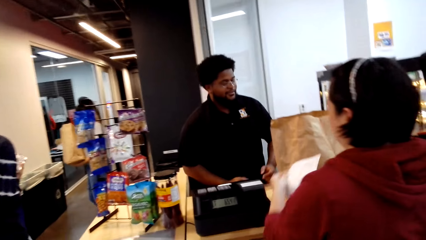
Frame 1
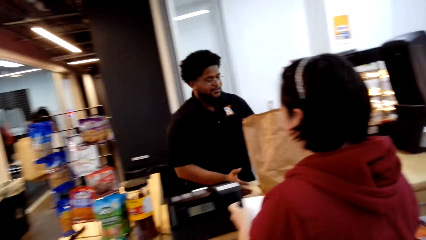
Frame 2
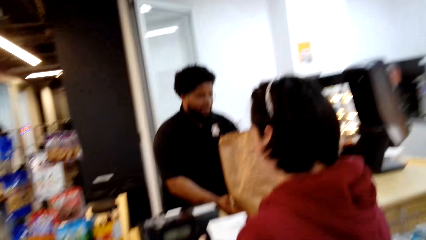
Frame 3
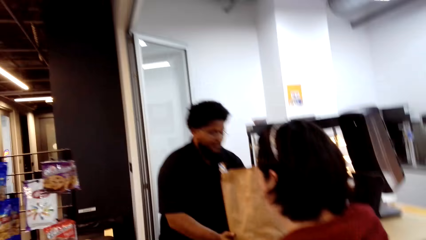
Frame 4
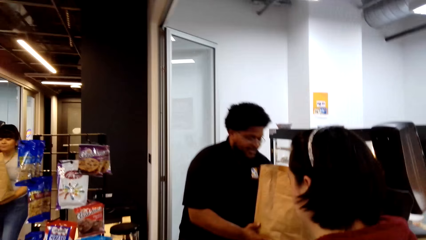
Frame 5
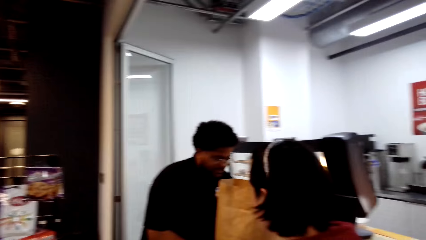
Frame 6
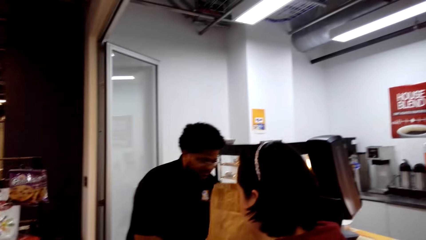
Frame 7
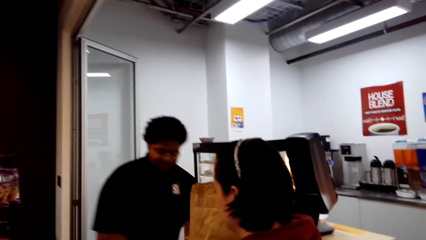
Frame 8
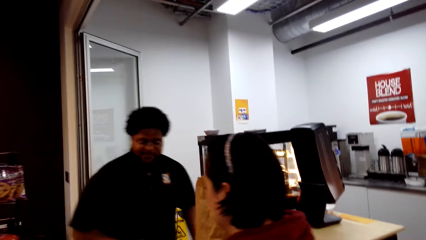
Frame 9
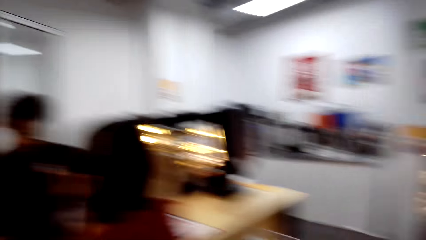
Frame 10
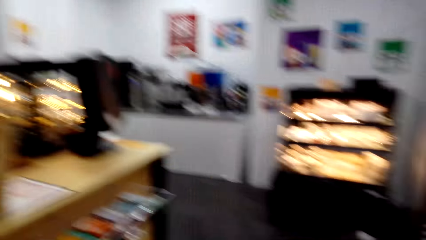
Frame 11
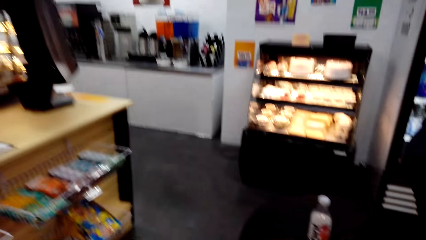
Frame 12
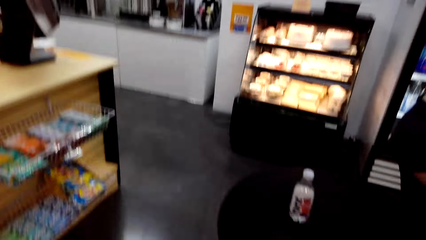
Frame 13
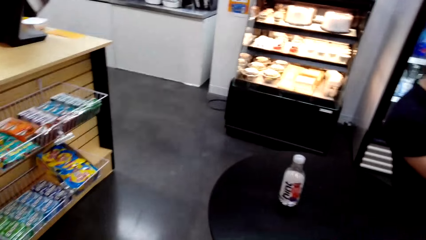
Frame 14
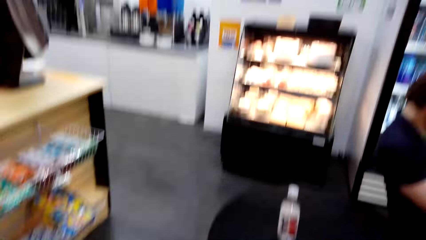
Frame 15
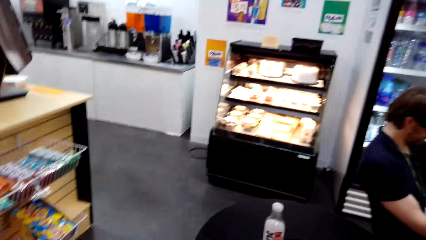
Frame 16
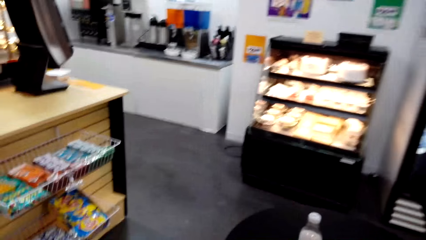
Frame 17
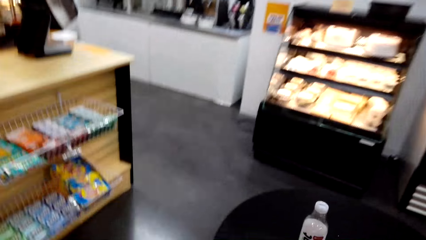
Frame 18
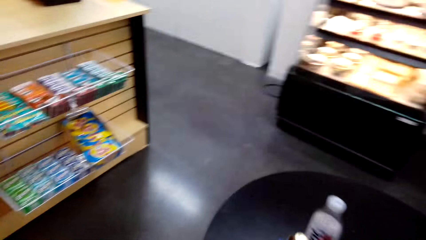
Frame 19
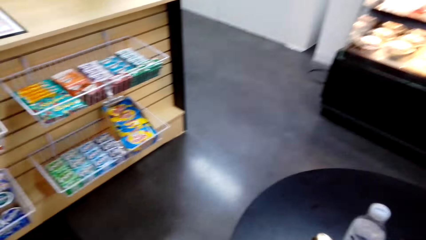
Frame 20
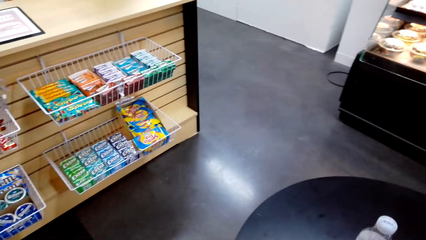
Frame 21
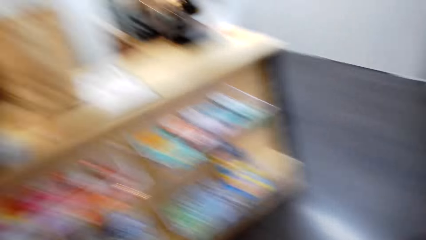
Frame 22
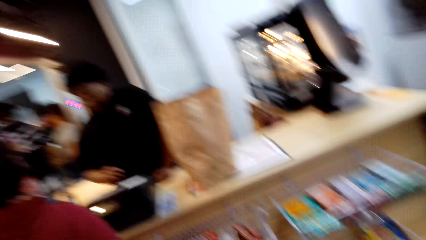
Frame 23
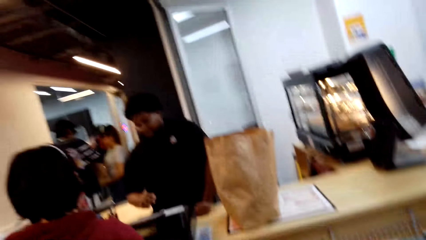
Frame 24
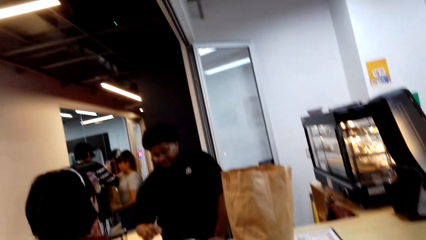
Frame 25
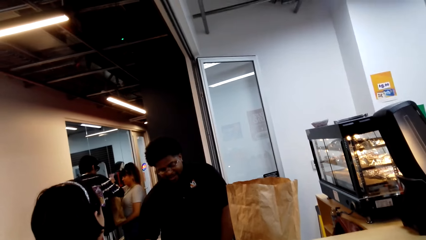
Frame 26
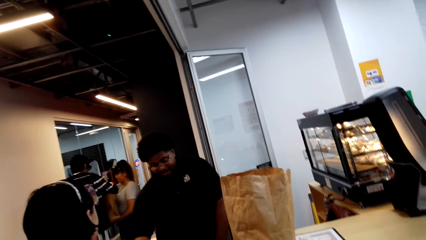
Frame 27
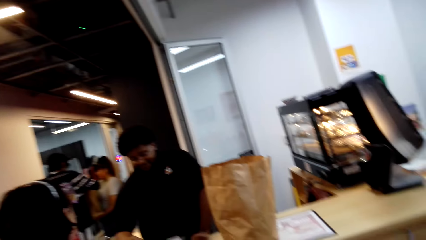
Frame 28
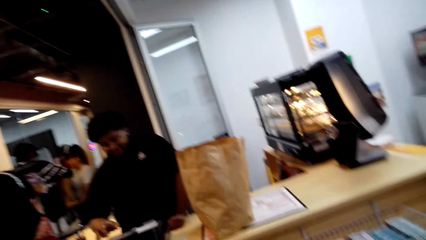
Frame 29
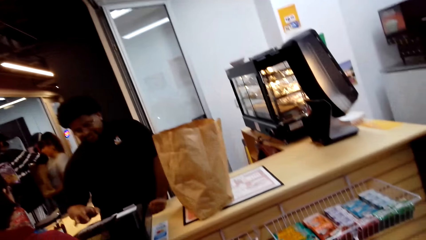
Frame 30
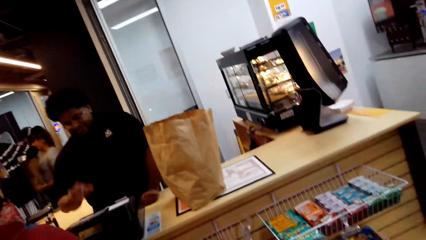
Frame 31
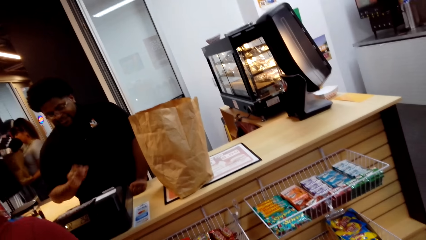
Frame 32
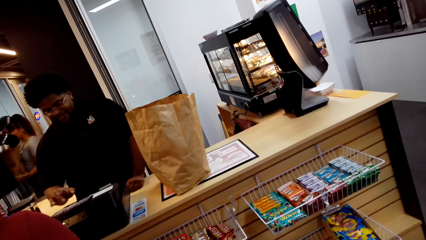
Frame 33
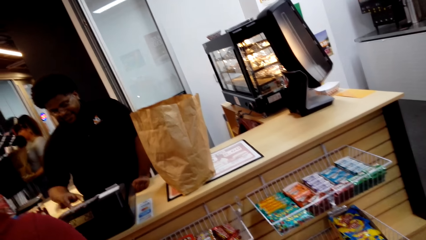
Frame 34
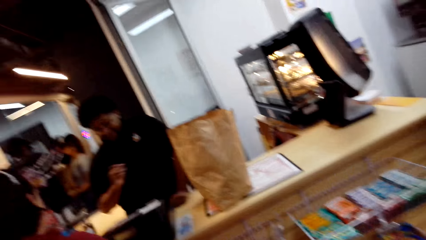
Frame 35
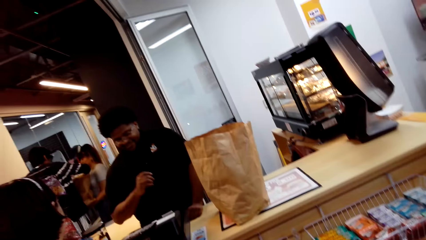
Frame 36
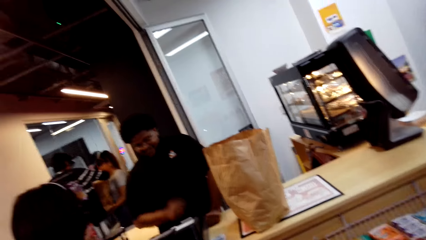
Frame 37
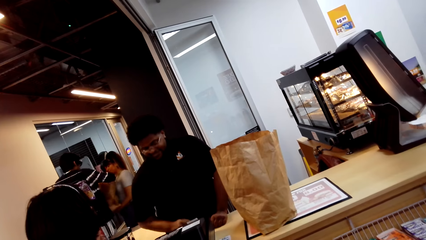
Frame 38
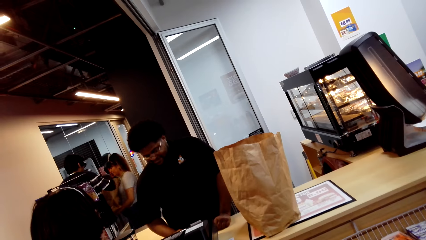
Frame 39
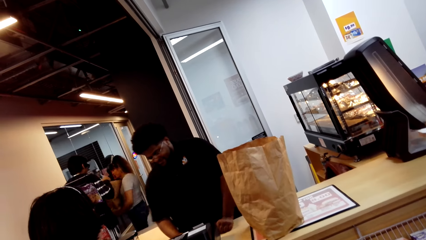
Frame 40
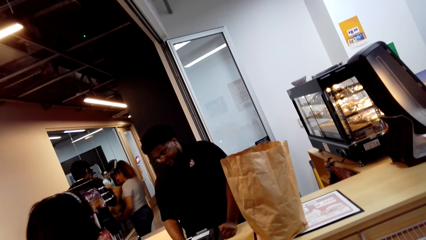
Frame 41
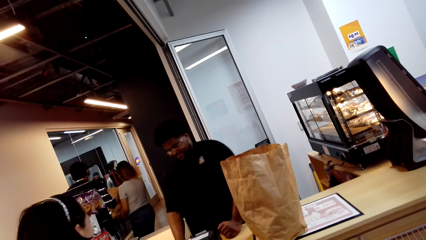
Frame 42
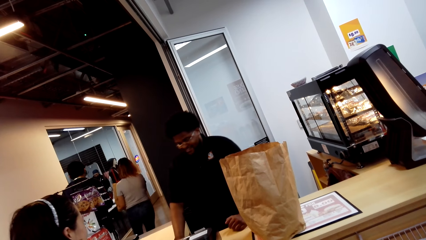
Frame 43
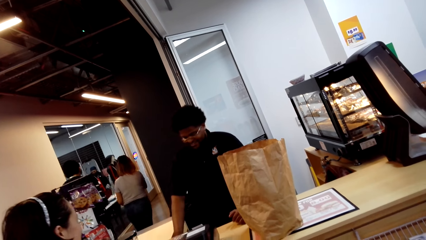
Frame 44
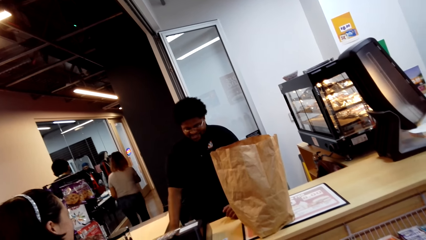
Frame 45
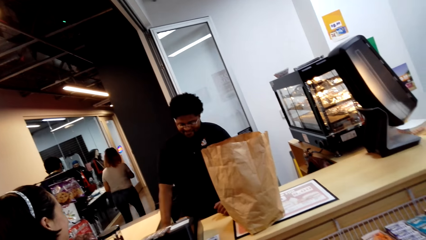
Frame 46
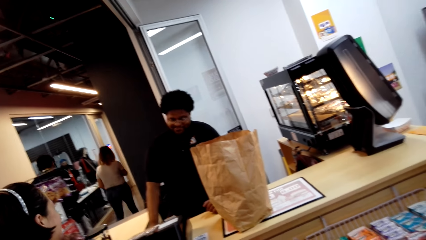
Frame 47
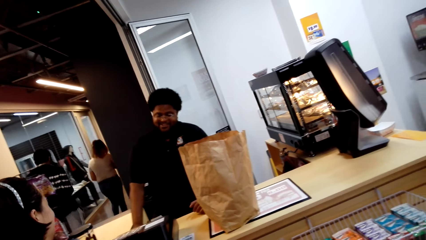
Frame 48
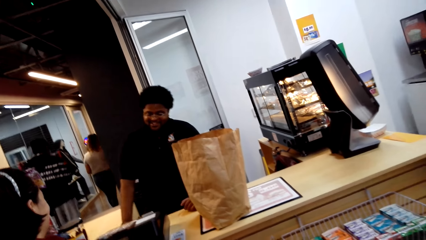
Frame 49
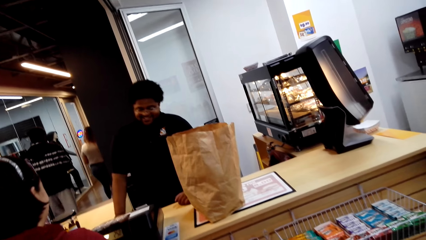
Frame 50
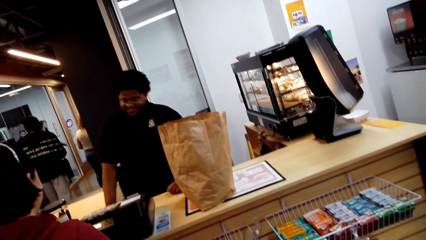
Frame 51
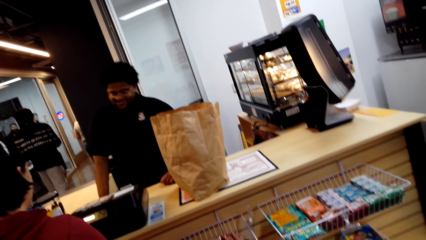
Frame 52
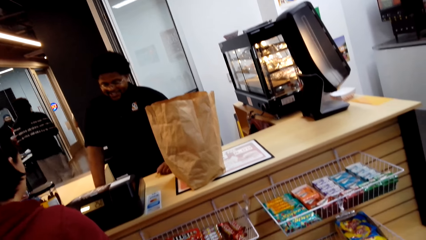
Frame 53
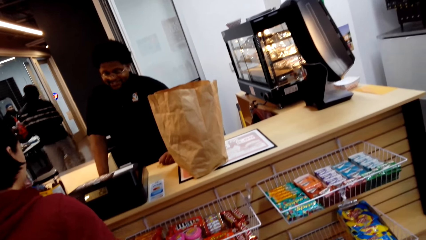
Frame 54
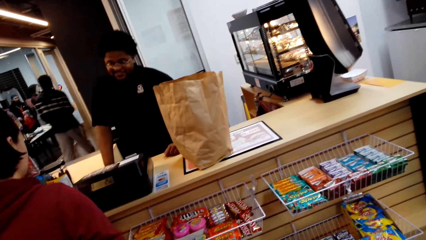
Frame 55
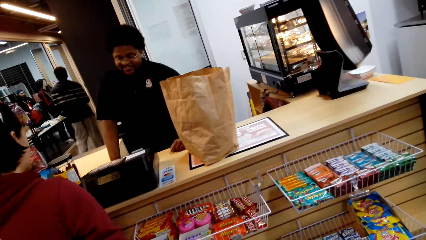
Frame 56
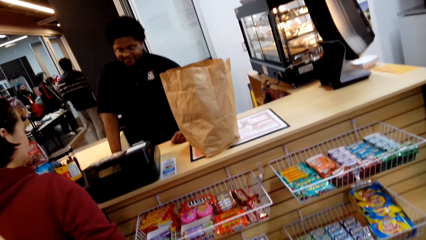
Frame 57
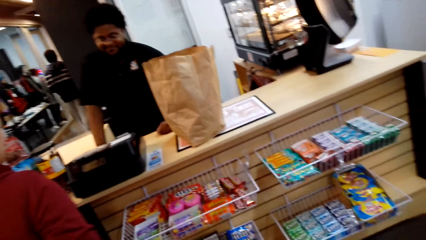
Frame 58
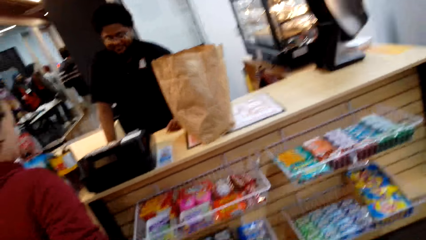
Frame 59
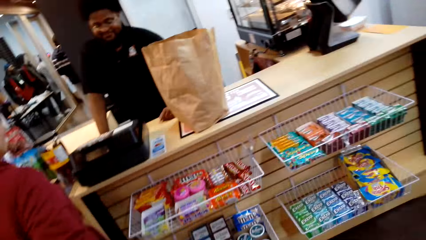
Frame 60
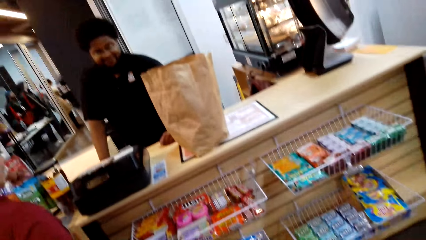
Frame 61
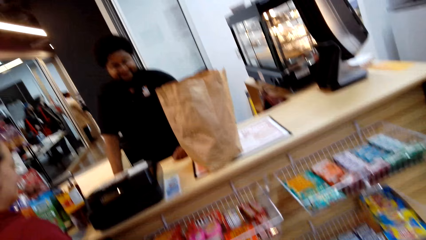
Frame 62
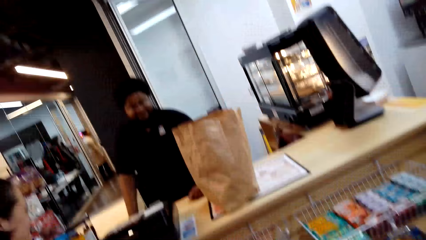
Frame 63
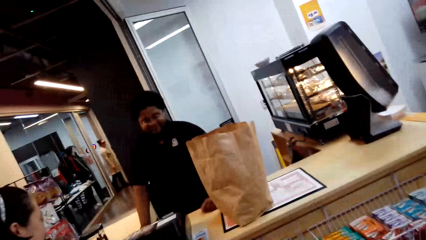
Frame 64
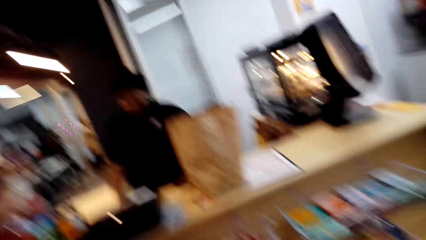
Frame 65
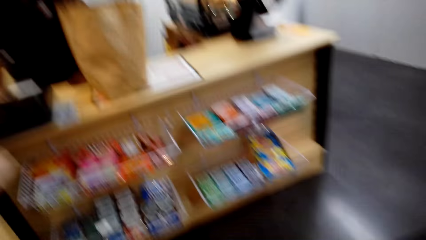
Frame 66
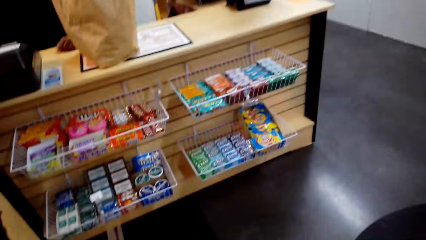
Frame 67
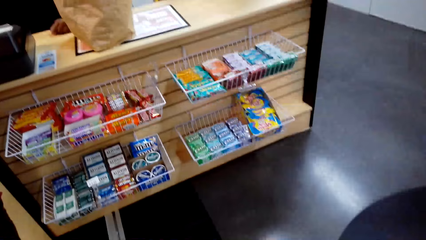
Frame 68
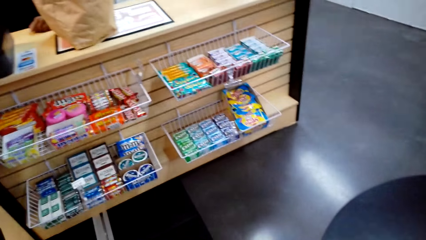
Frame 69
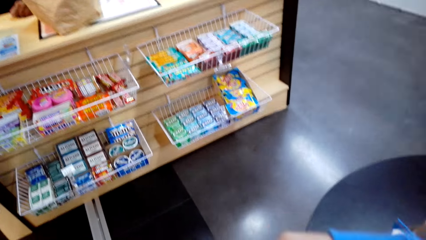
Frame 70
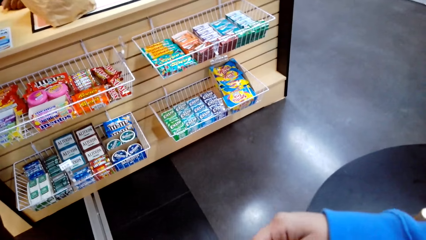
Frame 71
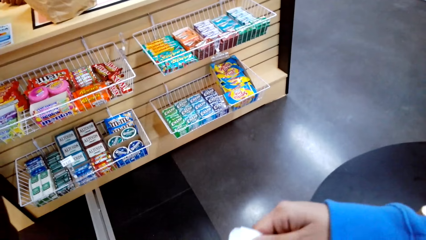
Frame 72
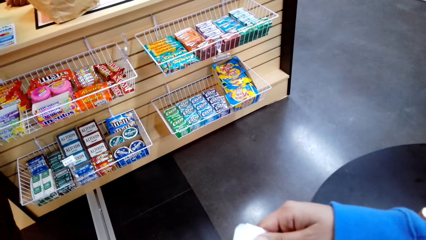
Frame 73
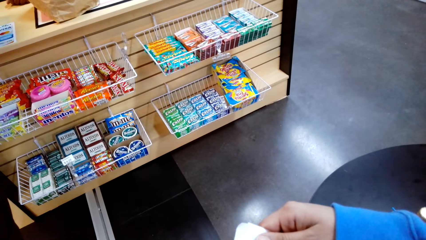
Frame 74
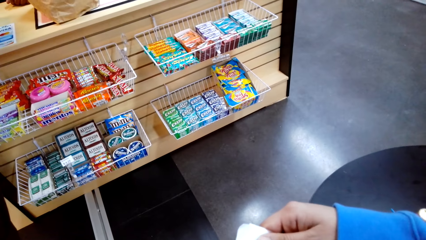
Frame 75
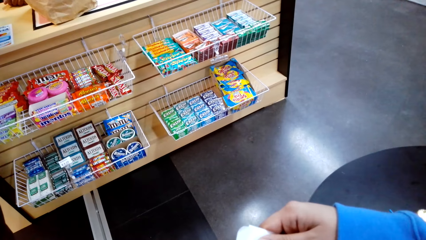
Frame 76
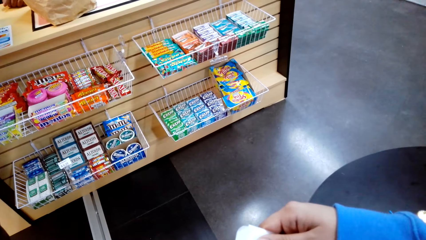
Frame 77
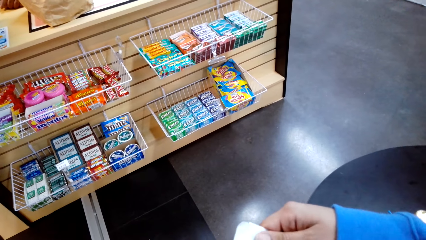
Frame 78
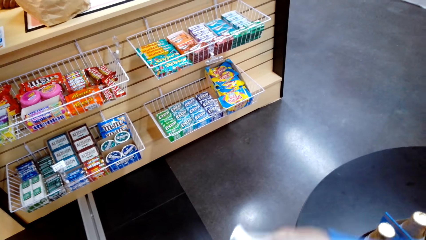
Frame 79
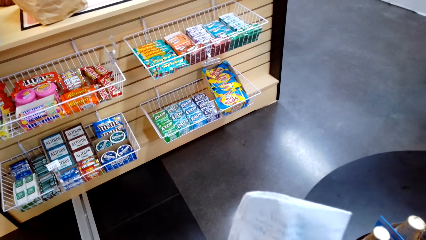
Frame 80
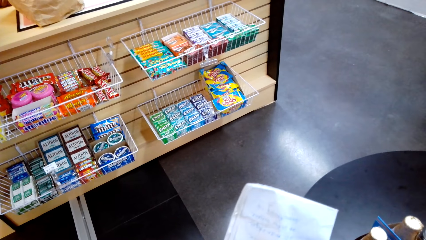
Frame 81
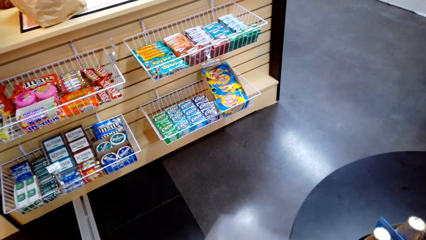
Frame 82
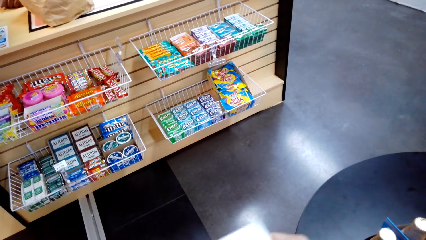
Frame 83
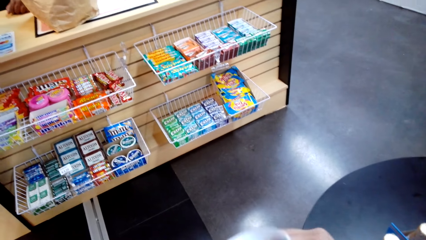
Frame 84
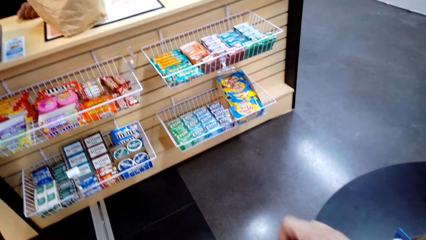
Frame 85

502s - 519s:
A person interacts with another person. The camera wearer walks around. They move behind a woman. They look around. The other person operates a computer. The first person interacts with the other person. The other person walks around. The camera wearer looks around. They read a paper.
